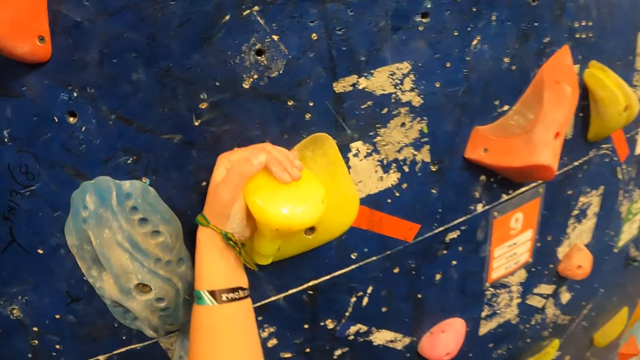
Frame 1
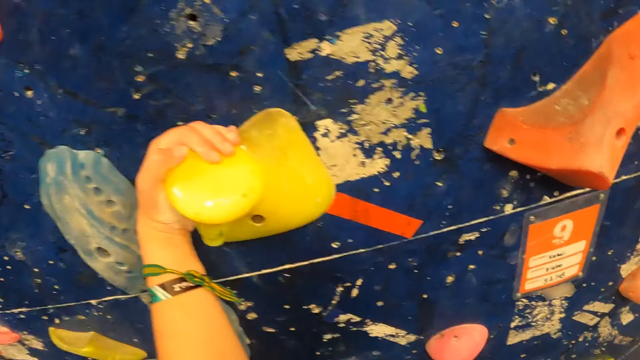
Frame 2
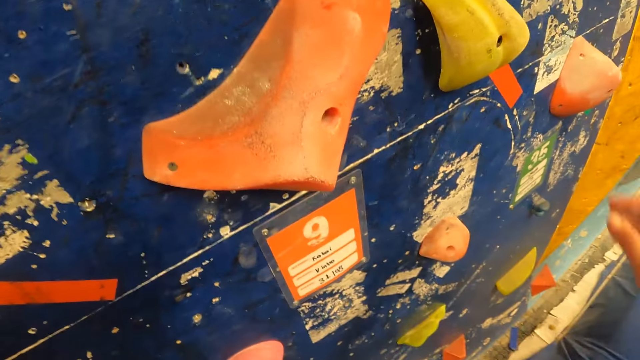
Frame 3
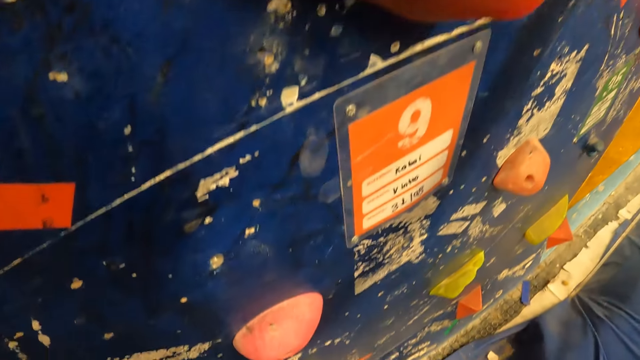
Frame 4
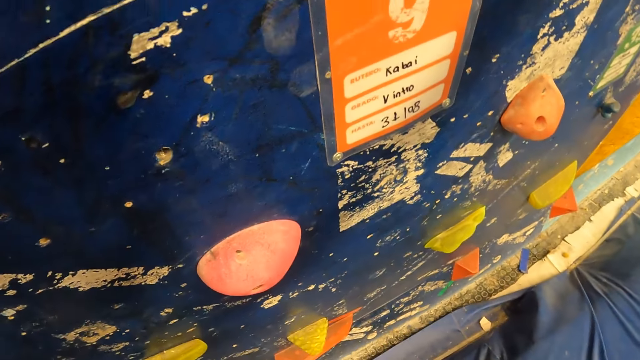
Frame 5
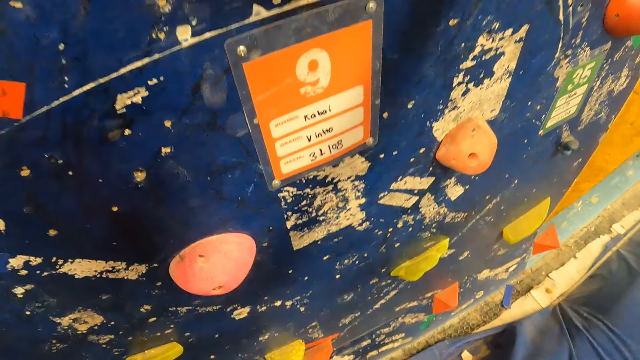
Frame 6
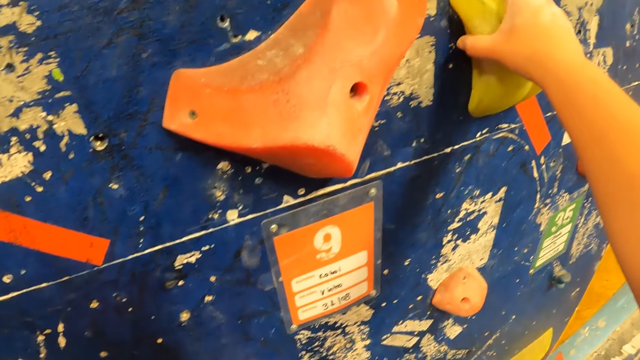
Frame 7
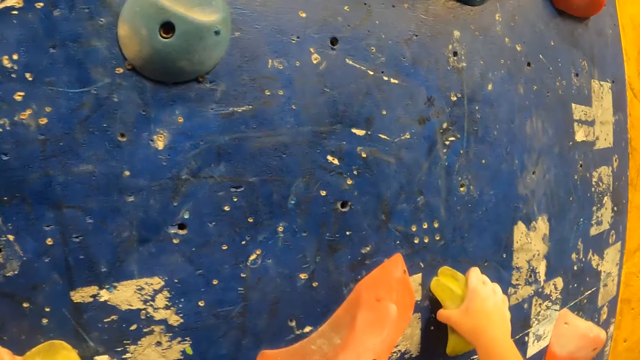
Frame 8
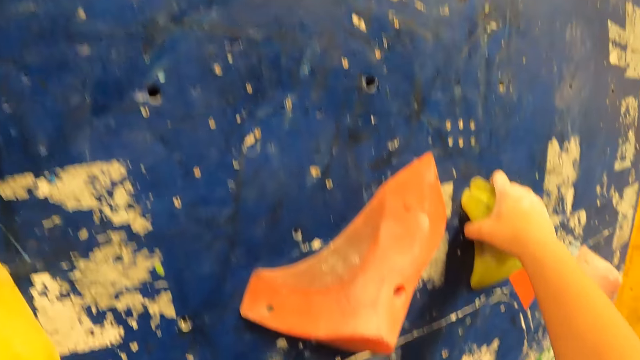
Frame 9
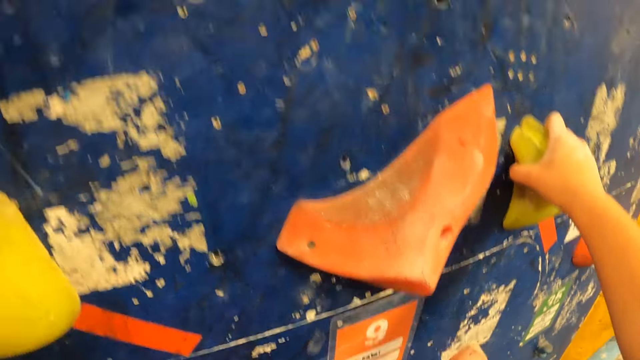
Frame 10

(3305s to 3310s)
The camera wearer climbs the climbing wall.

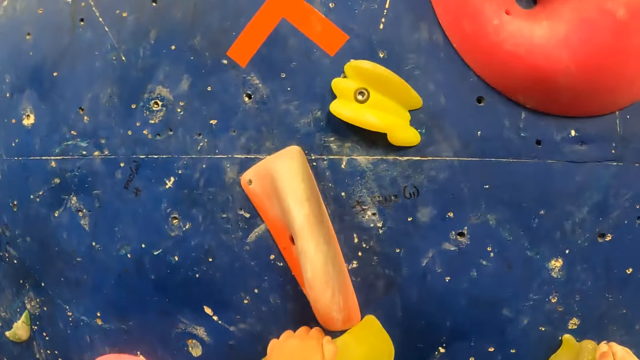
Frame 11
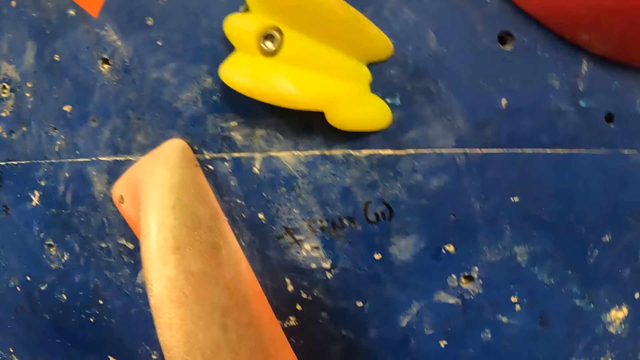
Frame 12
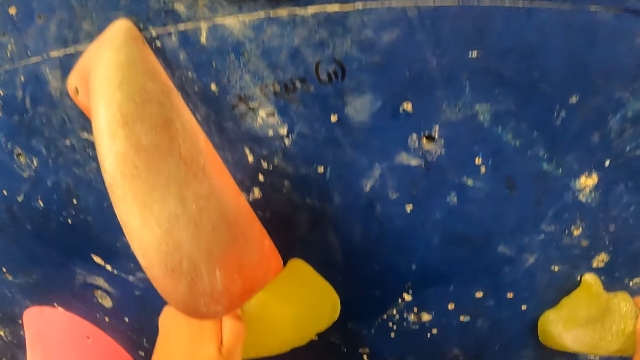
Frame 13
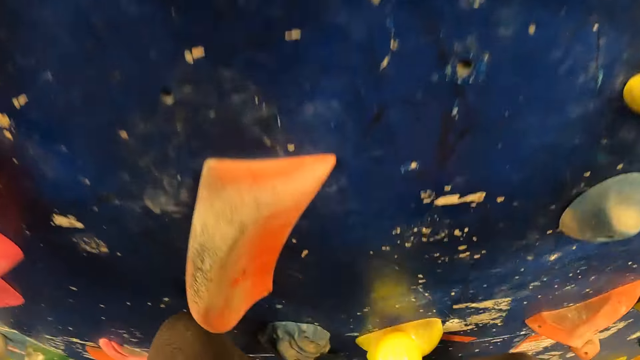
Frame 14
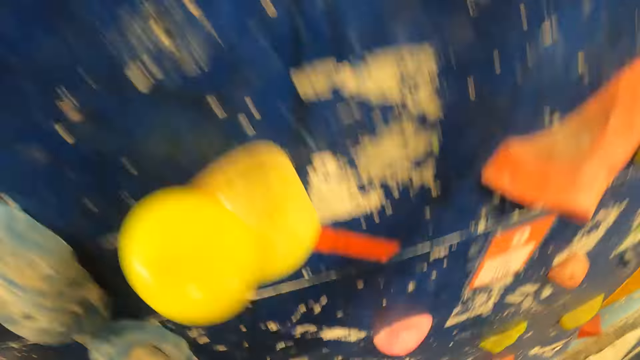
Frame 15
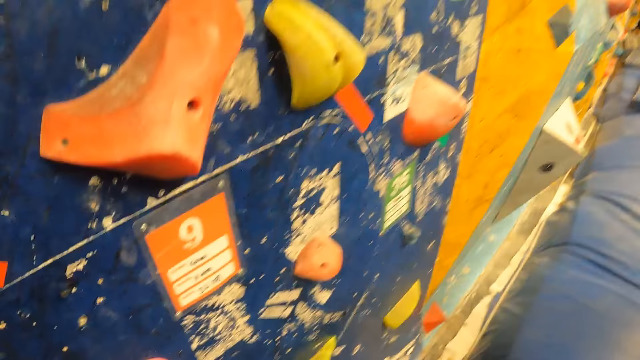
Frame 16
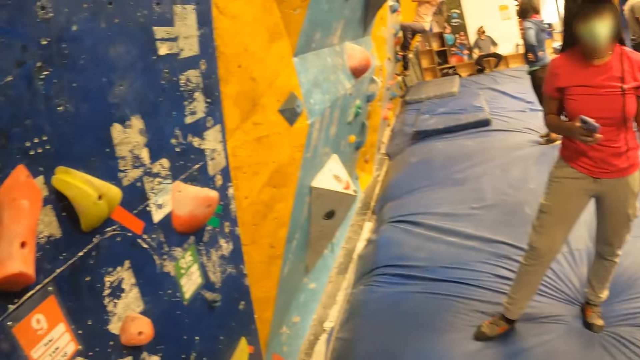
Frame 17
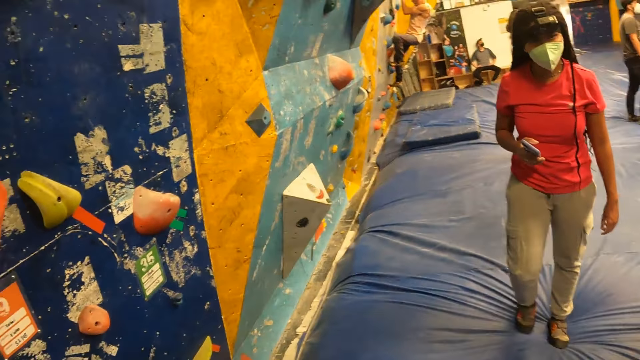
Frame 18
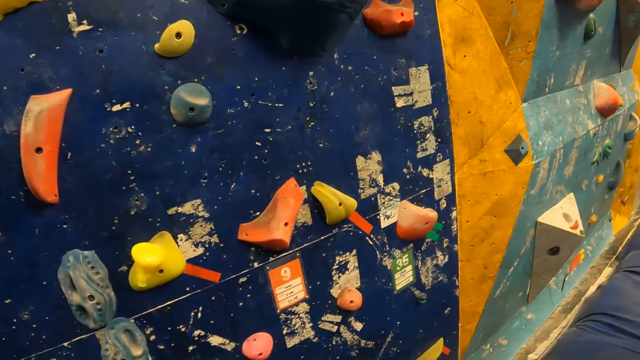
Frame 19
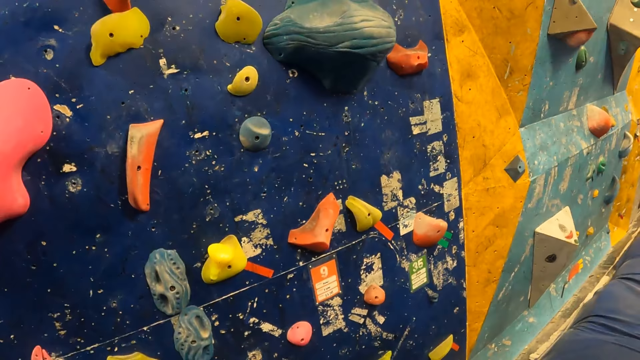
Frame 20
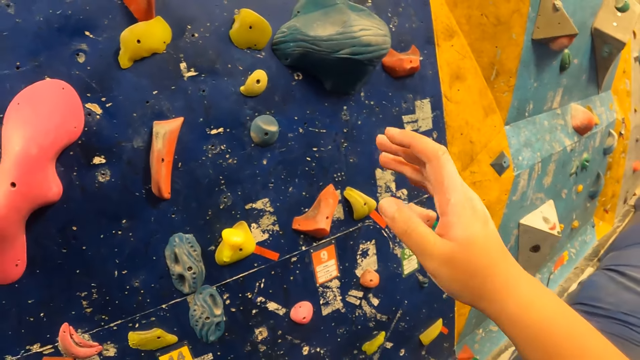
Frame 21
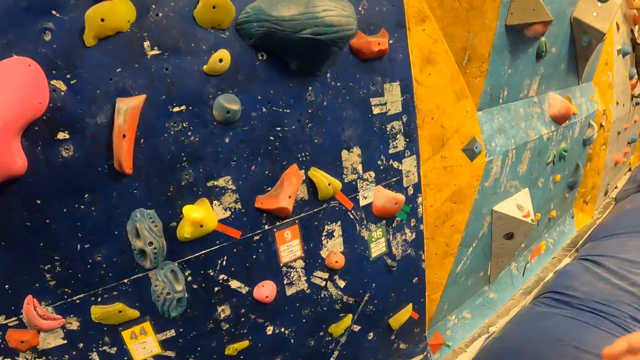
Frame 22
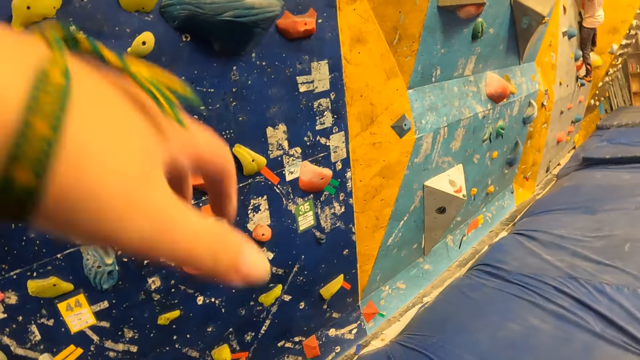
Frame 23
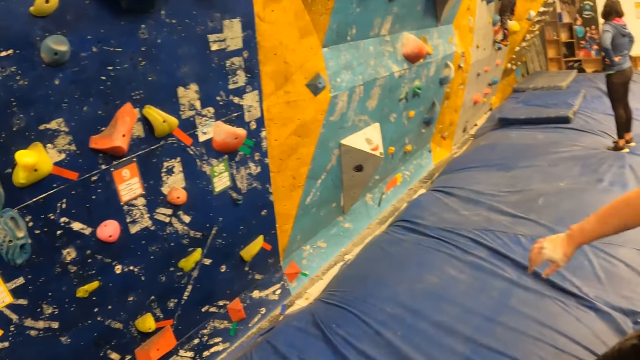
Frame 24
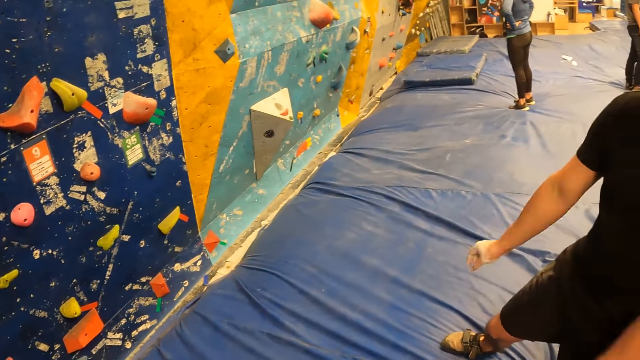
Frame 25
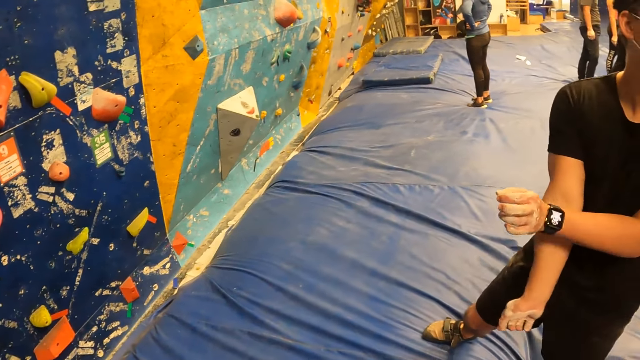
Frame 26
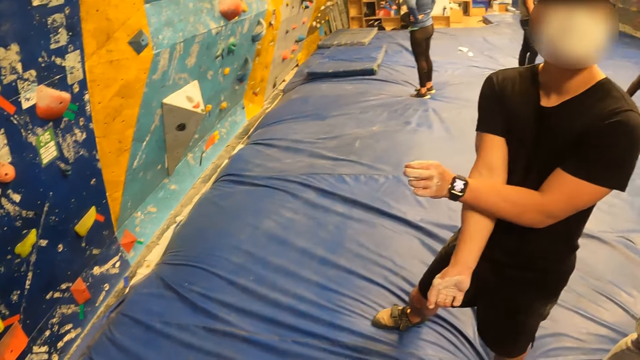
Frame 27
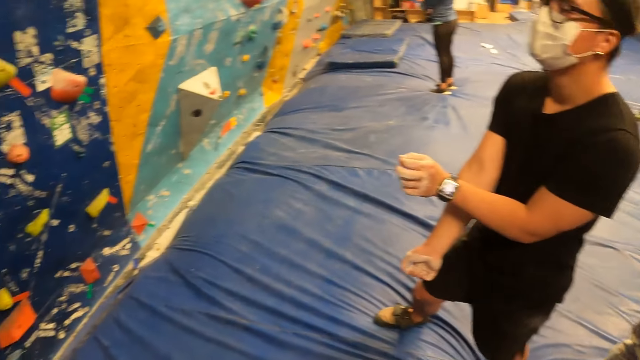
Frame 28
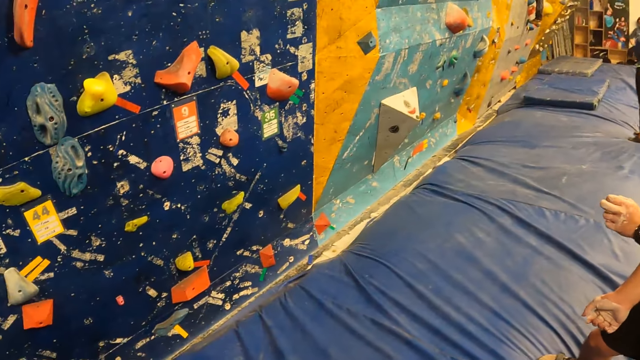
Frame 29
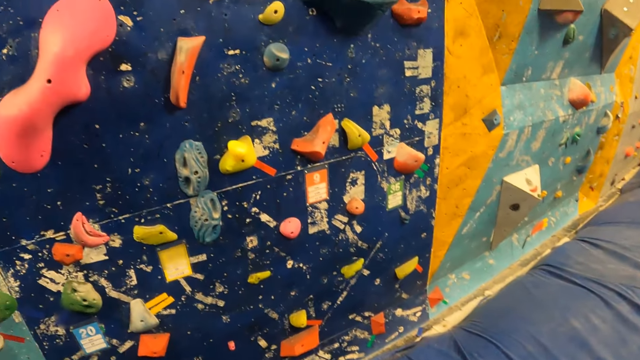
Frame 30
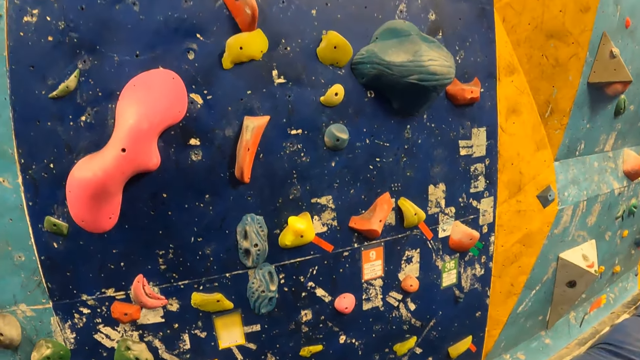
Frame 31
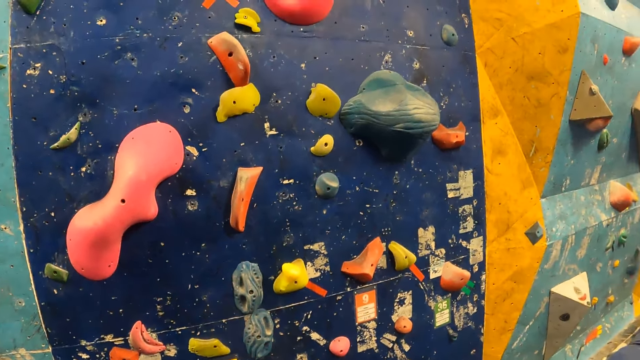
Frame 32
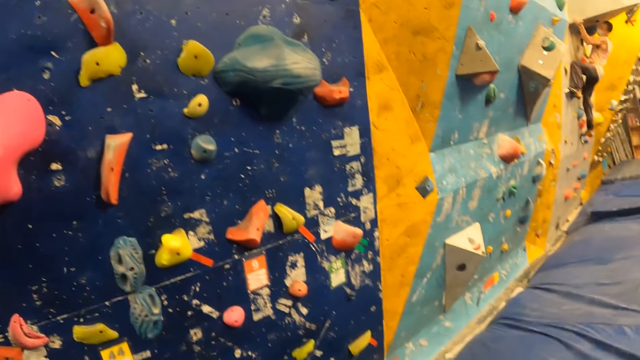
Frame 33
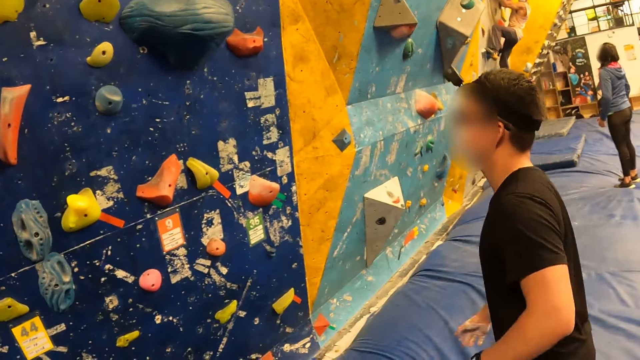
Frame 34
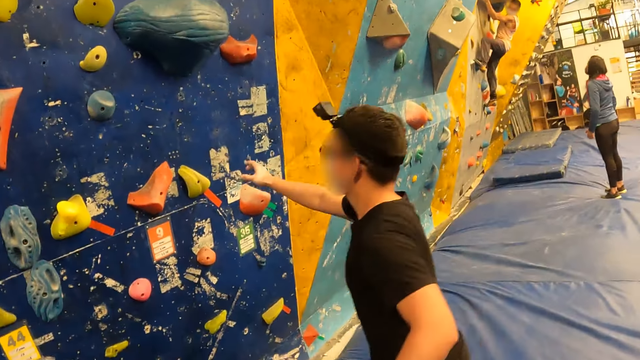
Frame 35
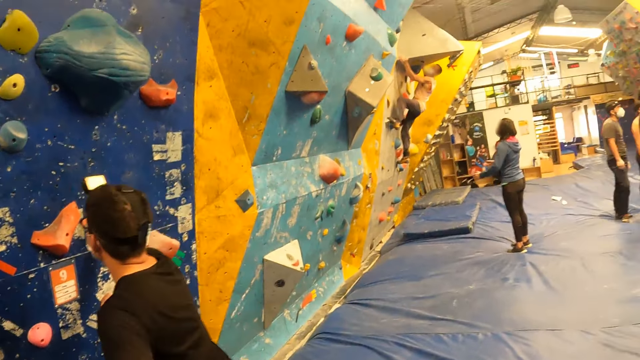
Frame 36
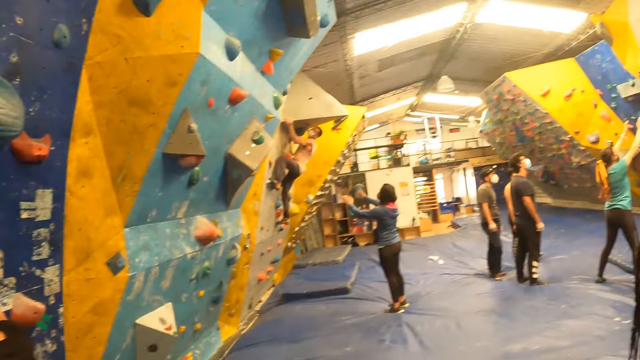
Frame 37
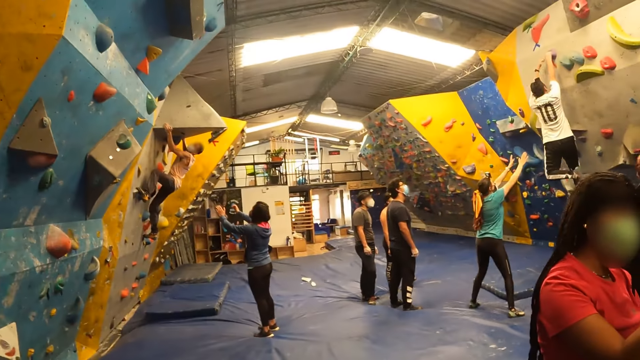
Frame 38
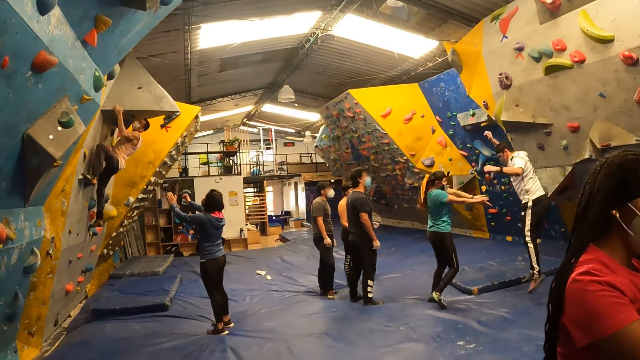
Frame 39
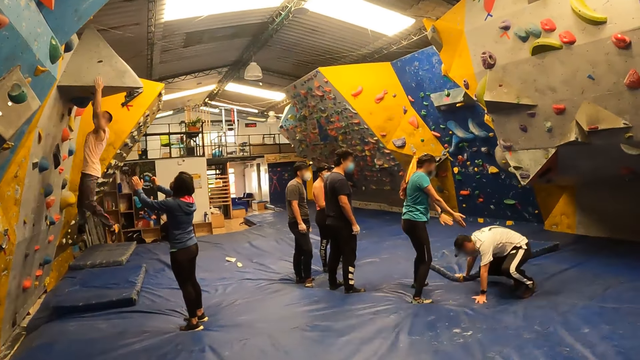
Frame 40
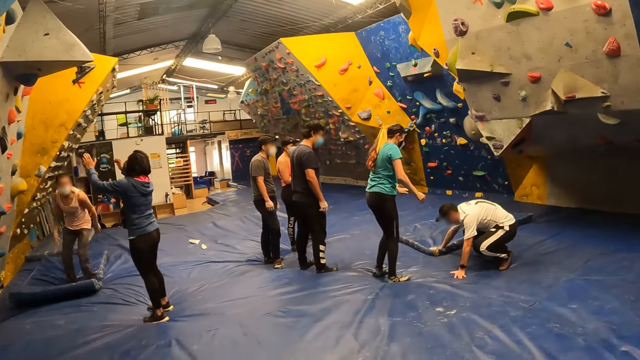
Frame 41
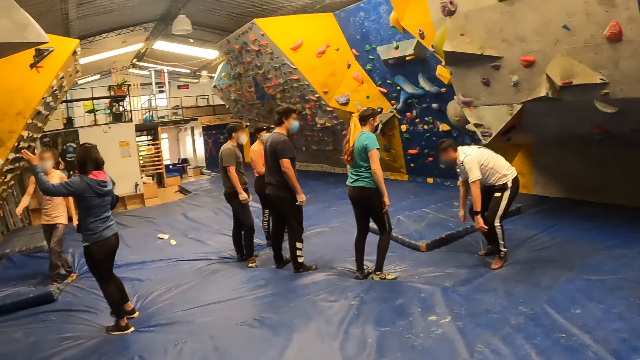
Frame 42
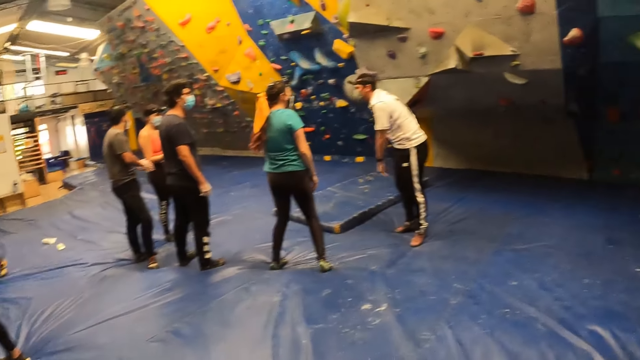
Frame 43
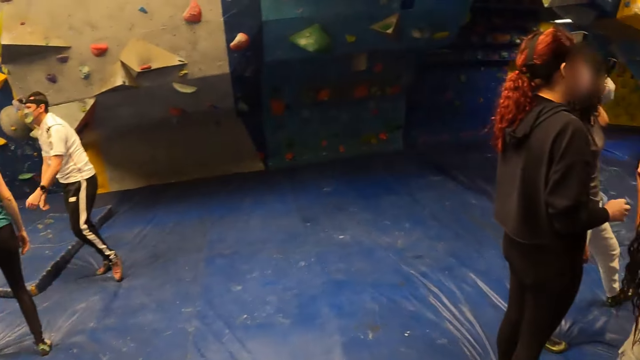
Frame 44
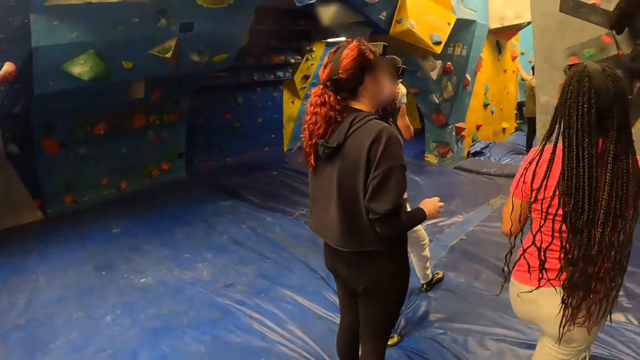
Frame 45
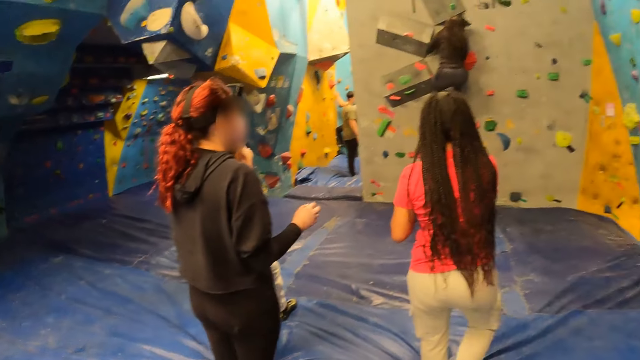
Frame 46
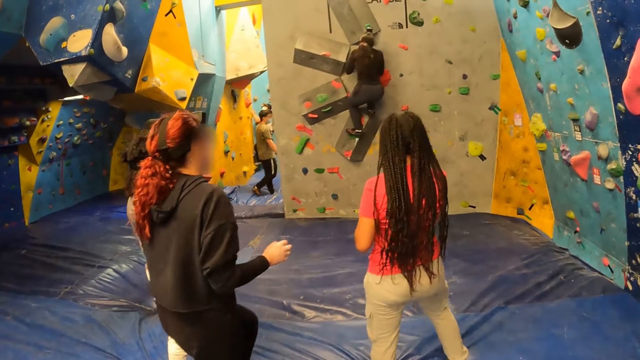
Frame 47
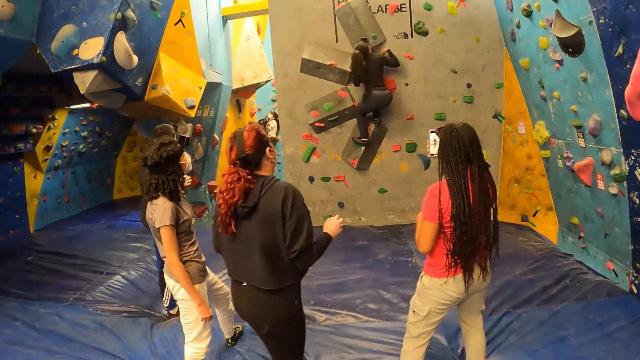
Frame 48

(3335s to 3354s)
The camera wearer jumps down from the wall. They look around. A man rubs arms. The man touches a climbing grip on the wall with his right hand. The man climbs the climbing wall. The camera wearer looks around. Another man jumps down from the wall. Another man jumps down from the wall. A woman climbs the wall.
